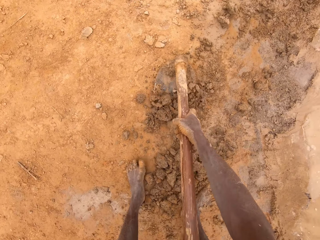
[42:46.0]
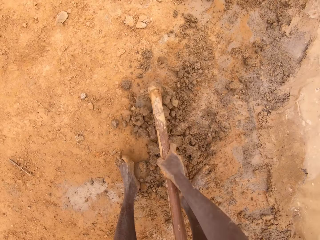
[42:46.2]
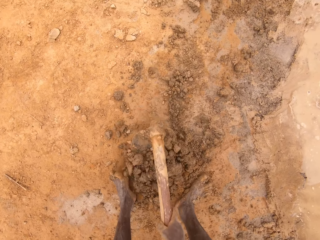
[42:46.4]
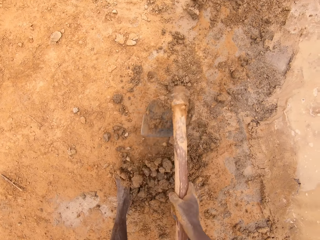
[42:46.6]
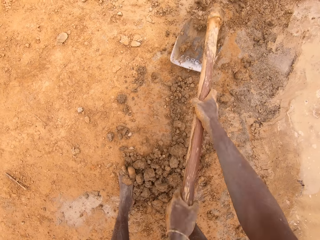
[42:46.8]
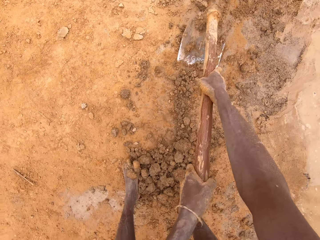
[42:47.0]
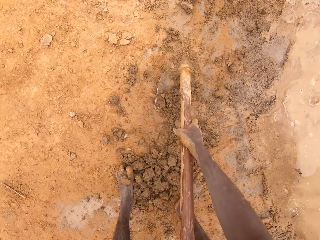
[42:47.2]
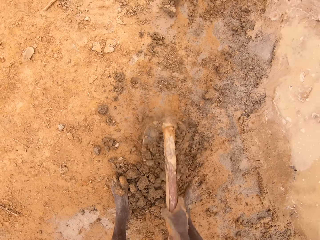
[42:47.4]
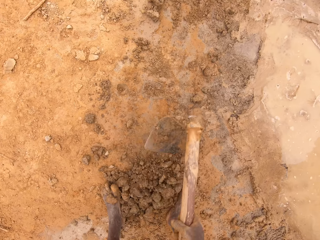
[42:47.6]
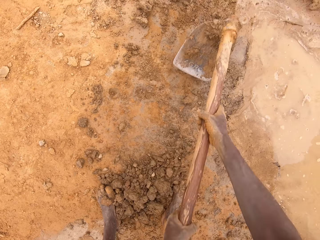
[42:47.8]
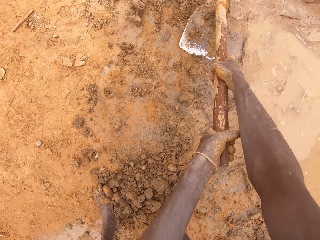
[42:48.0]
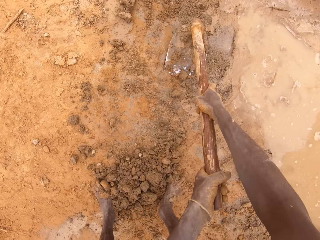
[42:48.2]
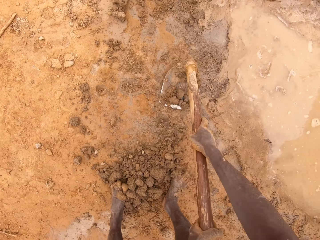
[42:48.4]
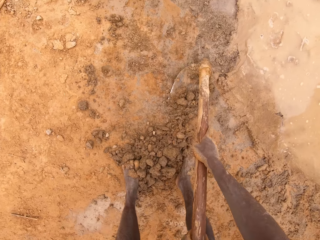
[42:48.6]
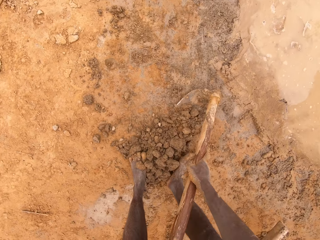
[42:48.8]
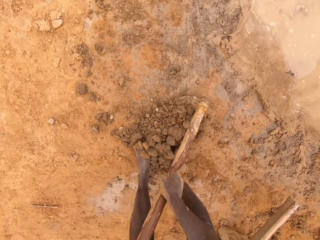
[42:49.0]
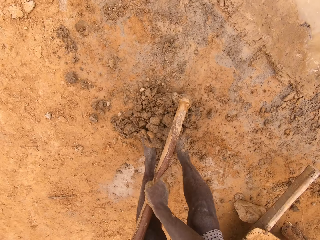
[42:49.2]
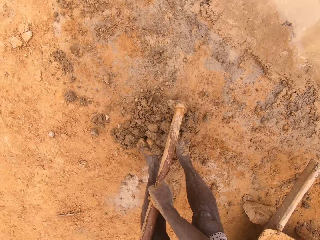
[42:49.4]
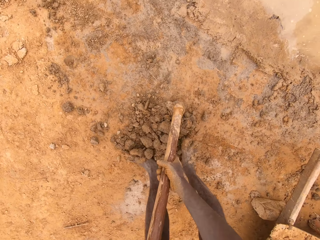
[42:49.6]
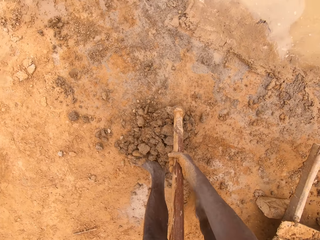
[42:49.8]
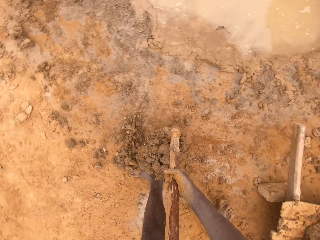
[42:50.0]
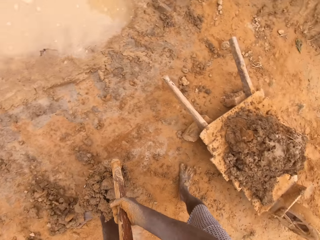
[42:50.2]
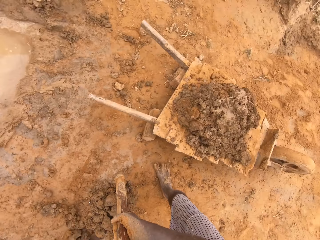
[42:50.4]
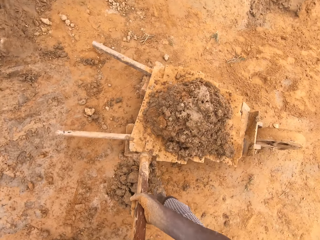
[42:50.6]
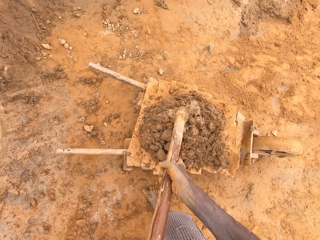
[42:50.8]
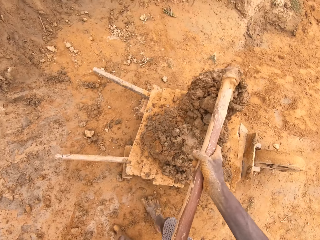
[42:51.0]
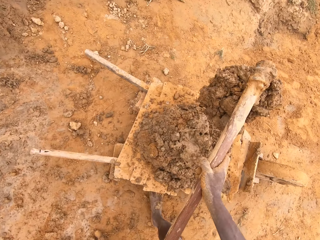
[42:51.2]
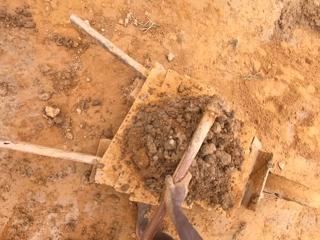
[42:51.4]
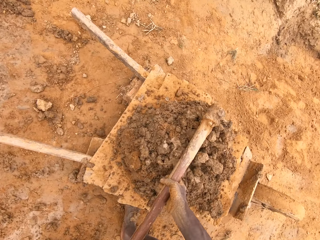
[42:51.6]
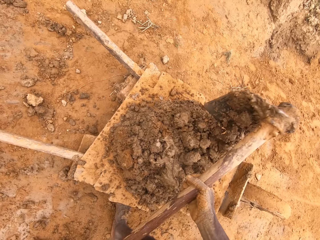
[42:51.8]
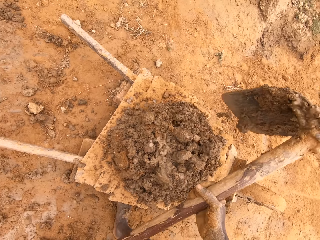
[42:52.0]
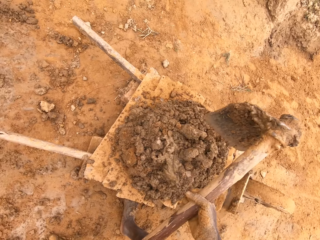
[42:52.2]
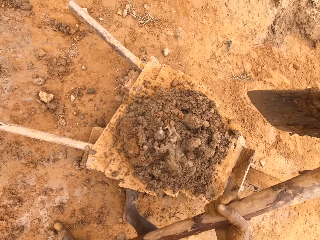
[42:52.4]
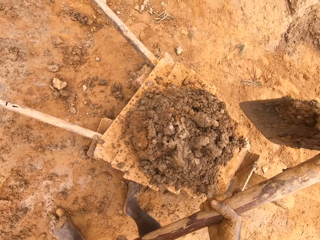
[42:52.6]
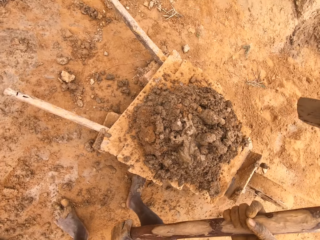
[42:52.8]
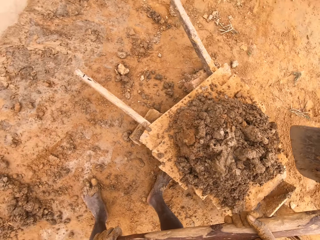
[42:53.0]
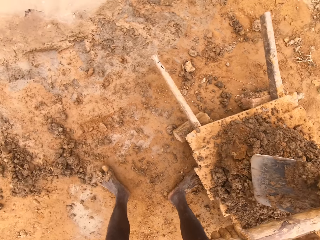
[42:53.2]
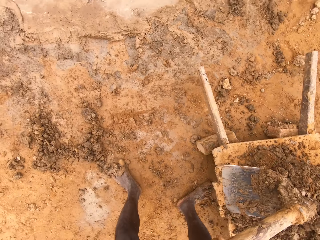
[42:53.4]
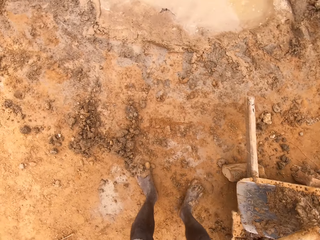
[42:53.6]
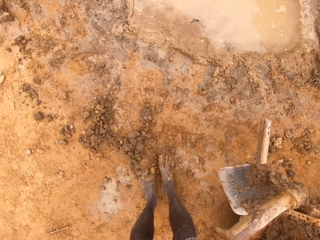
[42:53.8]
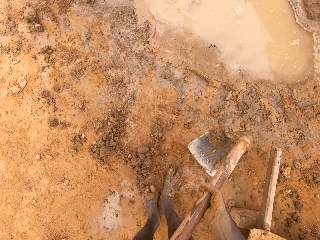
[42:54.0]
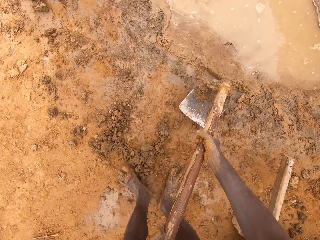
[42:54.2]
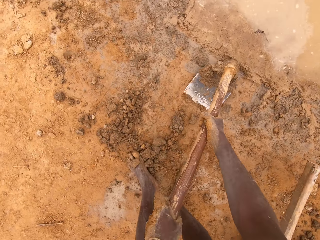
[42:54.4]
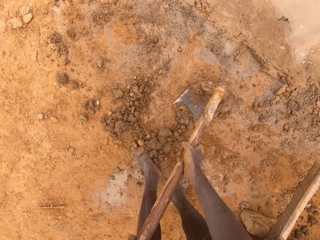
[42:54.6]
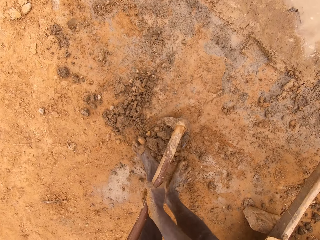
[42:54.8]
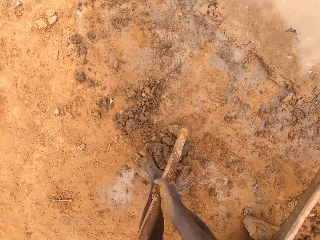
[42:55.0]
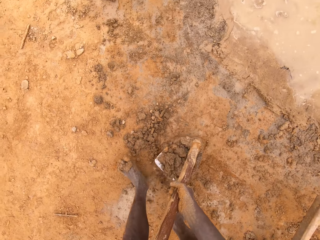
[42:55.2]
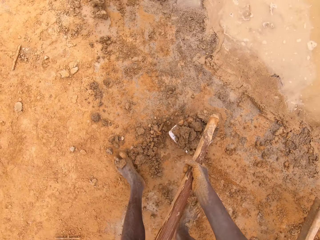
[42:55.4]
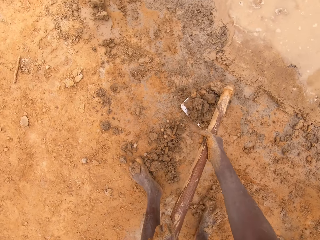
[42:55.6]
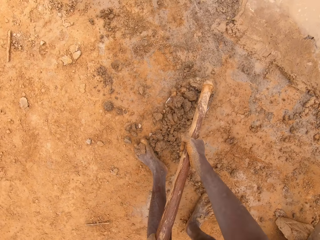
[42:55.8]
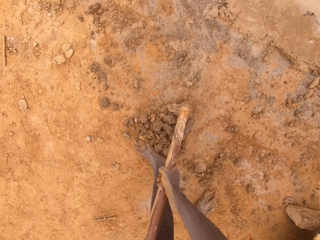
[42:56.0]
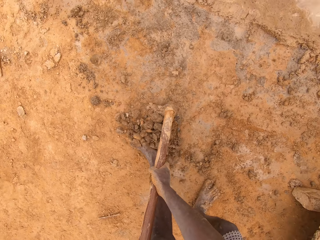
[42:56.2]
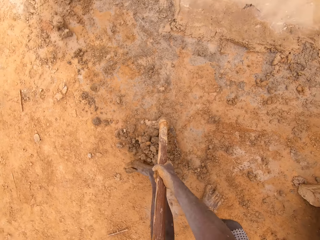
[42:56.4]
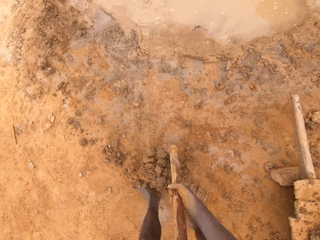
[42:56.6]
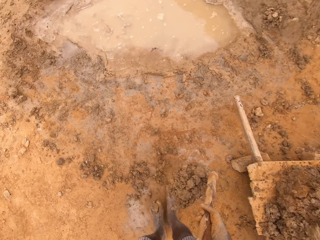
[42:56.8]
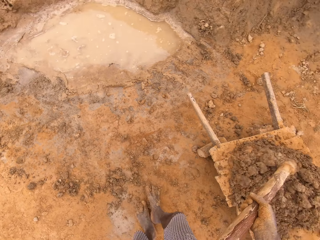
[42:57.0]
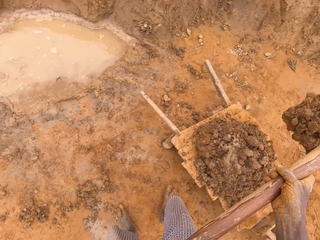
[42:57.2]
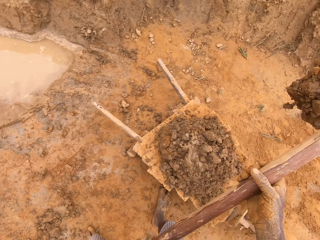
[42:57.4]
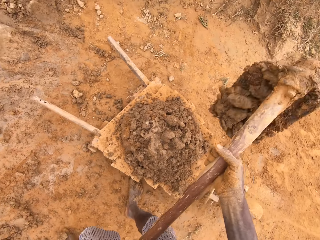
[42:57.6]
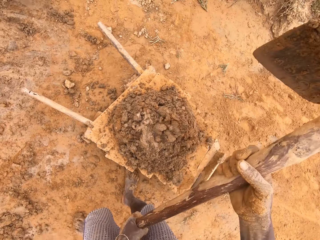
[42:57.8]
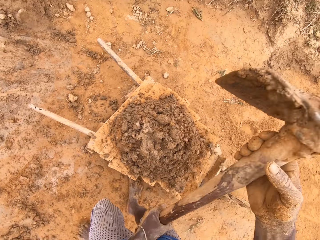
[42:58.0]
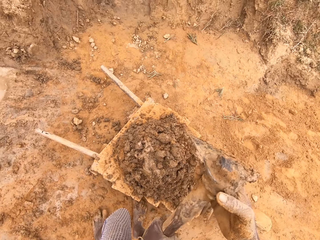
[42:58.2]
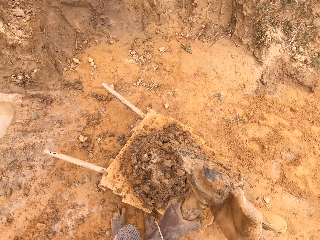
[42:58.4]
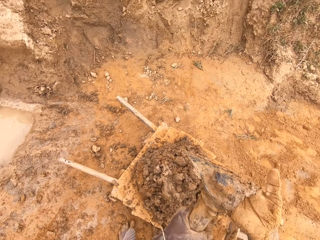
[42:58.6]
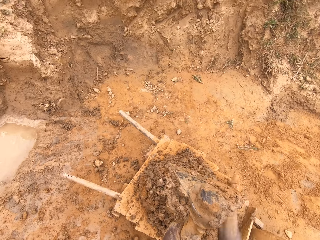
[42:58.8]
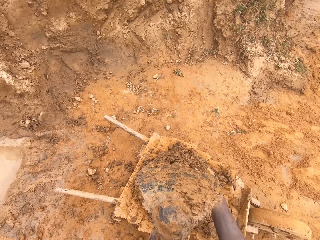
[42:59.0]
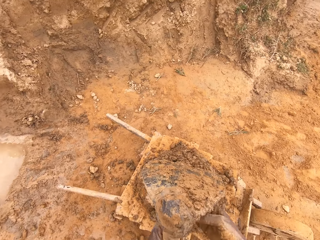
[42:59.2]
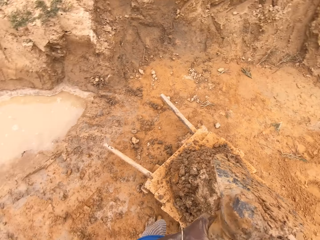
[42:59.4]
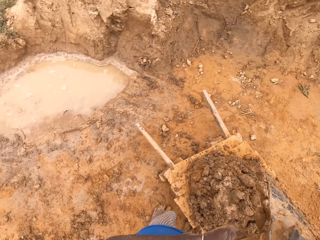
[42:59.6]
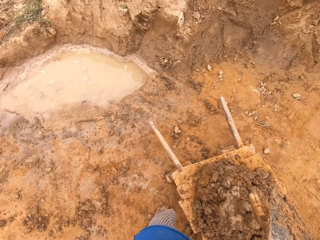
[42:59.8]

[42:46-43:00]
The camera wearer scoops mud or clay from the ground with the hoe. They put the mud on the wheelbarrow. They shake the hoe. They collect the mud on the hoe. They put the mud on the wheelbarrow. They remove the clay from the hoe with the hand.

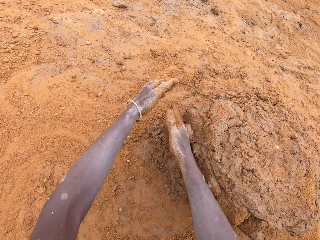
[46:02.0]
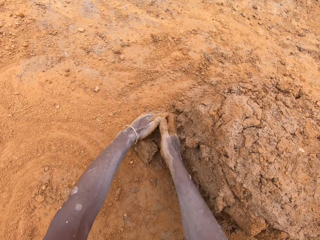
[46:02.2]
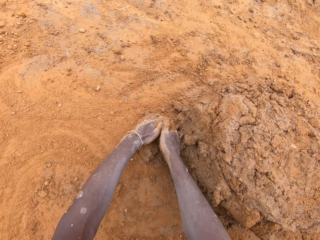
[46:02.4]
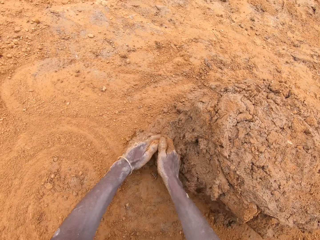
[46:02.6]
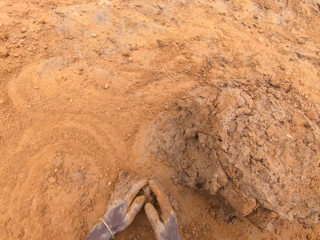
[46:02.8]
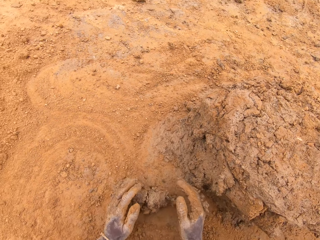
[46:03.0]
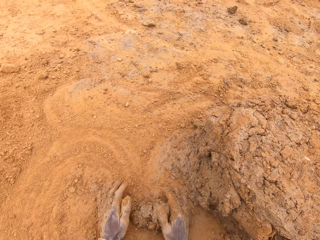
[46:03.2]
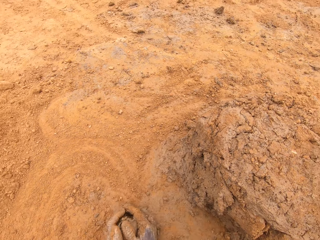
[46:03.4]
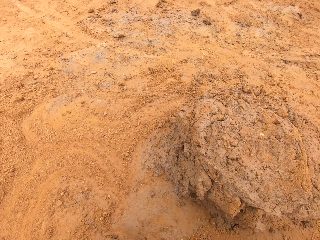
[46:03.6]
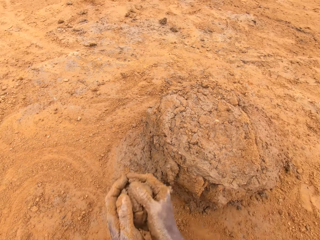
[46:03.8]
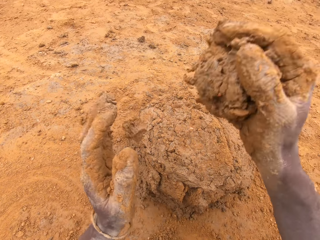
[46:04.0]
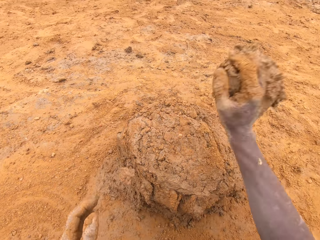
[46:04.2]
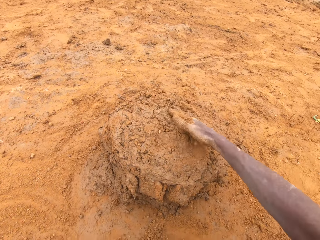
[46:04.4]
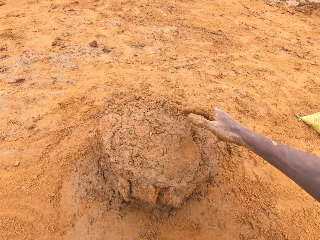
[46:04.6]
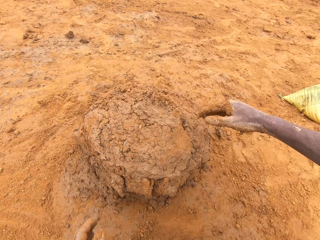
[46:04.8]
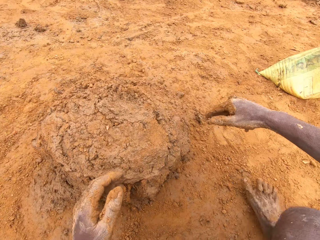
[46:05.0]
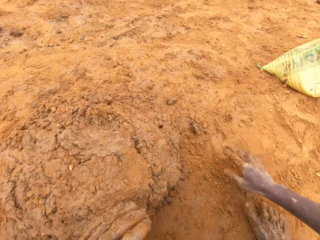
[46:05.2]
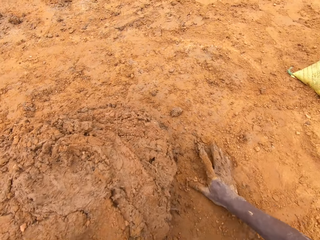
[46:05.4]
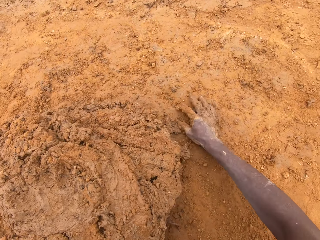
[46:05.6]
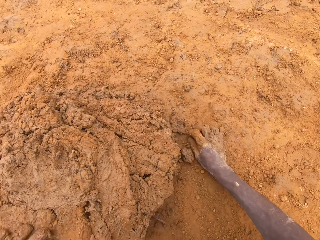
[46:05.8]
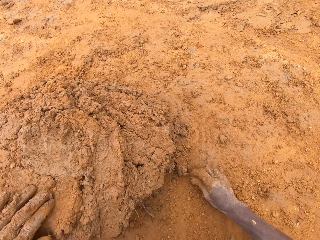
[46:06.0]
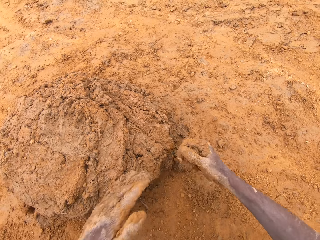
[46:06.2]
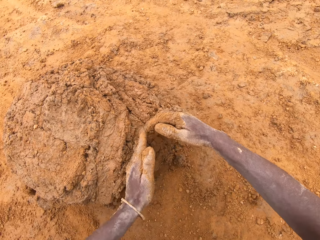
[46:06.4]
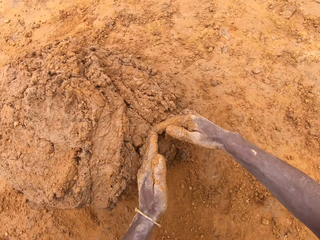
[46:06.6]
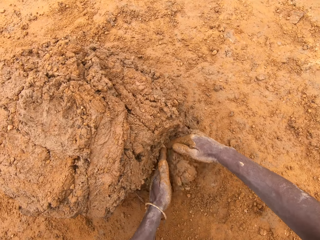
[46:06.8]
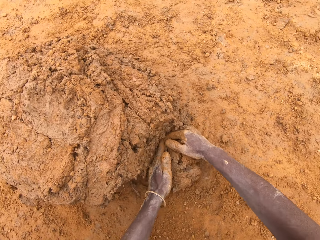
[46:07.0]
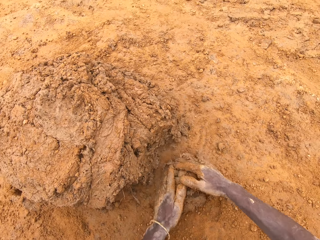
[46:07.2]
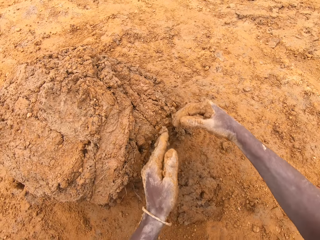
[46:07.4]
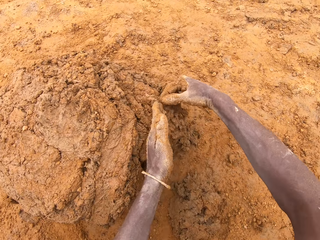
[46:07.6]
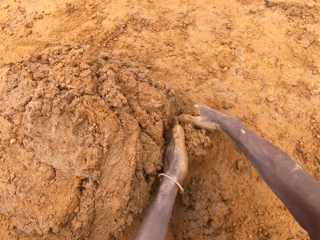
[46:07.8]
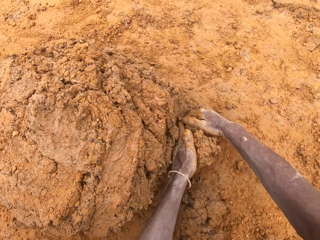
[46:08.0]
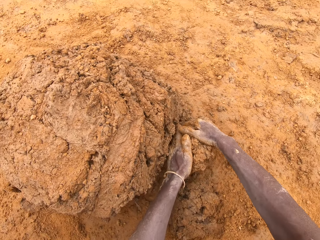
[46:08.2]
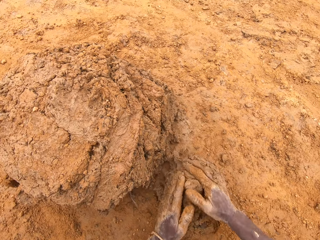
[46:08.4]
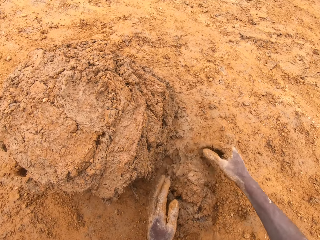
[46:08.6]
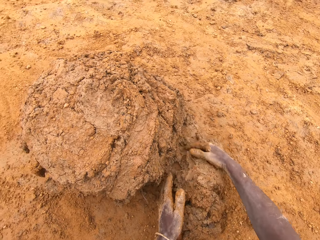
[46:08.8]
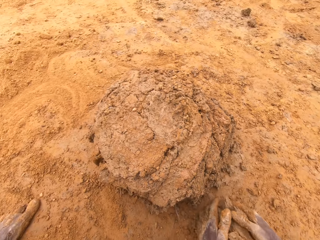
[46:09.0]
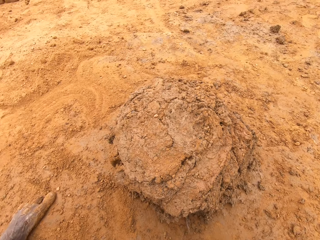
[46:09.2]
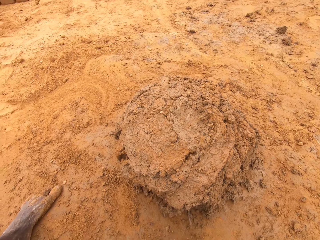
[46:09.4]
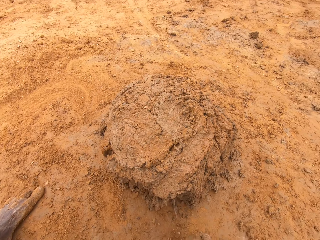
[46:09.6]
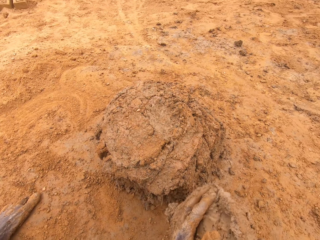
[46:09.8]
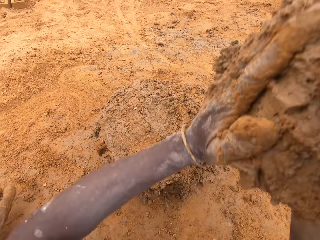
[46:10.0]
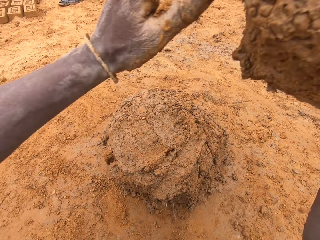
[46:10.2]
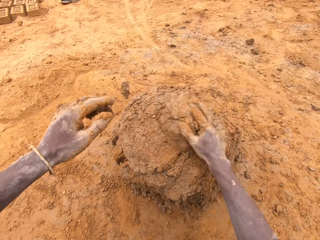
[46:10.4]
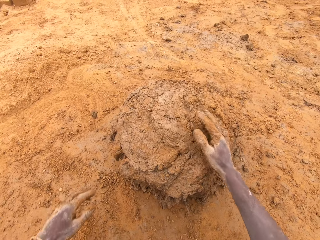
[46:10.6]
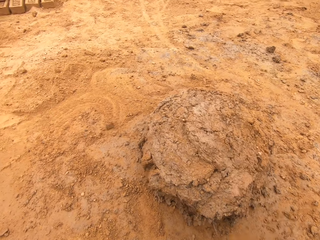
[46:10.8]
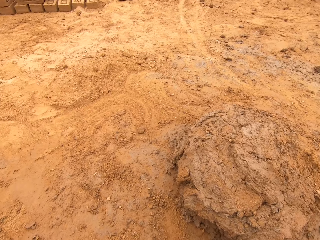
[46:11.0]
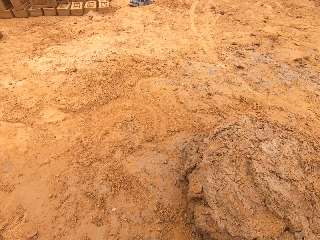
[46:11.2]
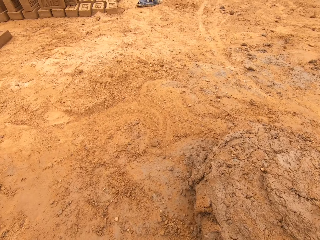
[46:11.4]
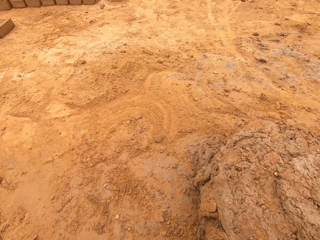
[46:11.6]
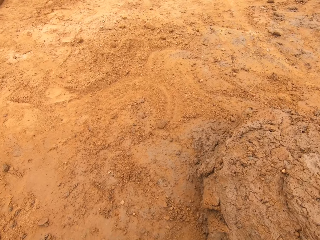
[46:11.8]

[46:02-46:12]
The camera wearer puts clay on the ground. He scoops the clay with the hands. He molds the clay on the ground. He puts the clay on the ground. He heaps the clay. He scoops the clay with the hands. He cuts the clay with his hands. He spreads soil on the ground. He molds the clay on the ground. He puts the clay on the ground. He heaps the clay. He spreads the soil on the ground.
